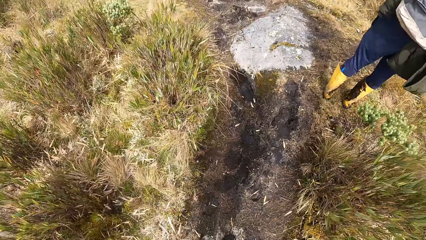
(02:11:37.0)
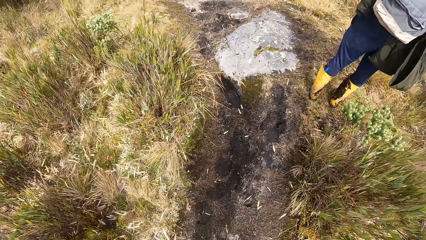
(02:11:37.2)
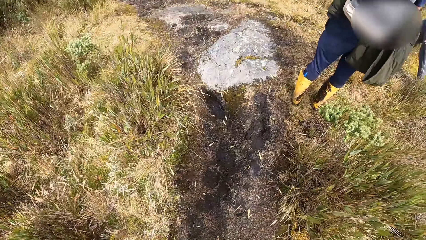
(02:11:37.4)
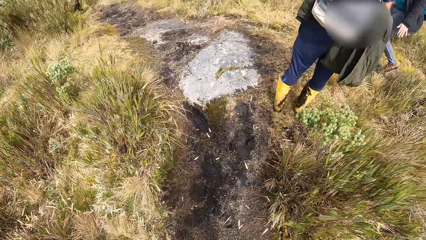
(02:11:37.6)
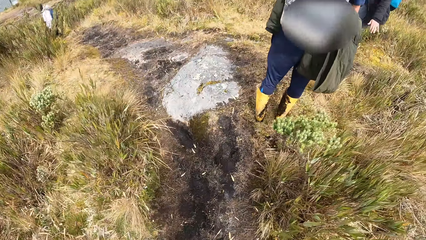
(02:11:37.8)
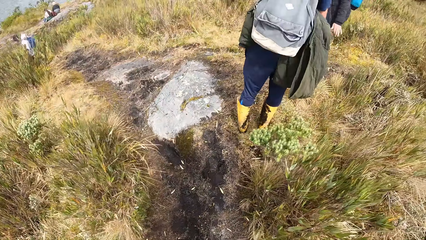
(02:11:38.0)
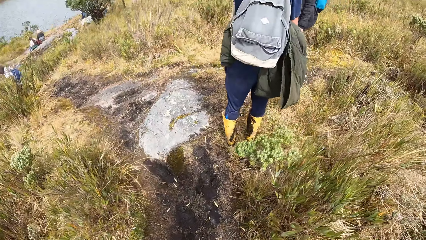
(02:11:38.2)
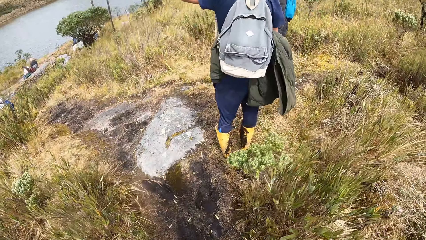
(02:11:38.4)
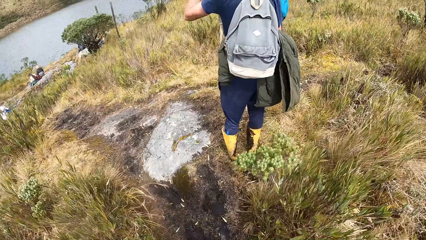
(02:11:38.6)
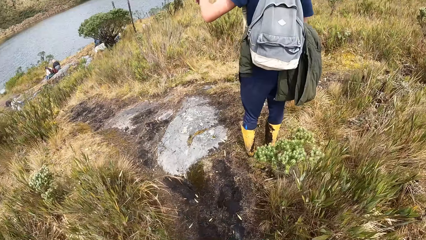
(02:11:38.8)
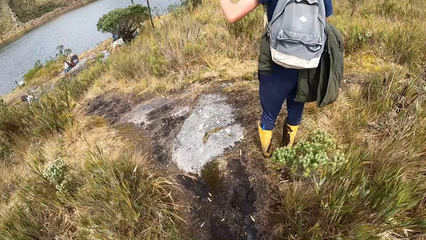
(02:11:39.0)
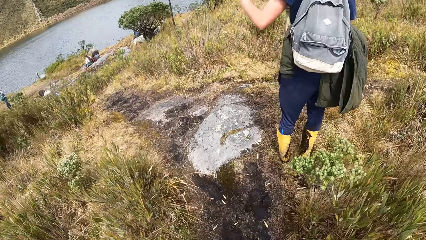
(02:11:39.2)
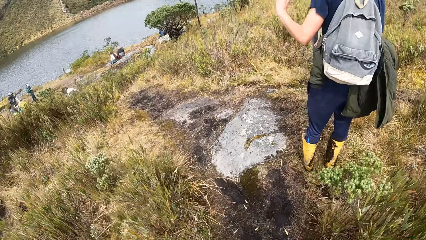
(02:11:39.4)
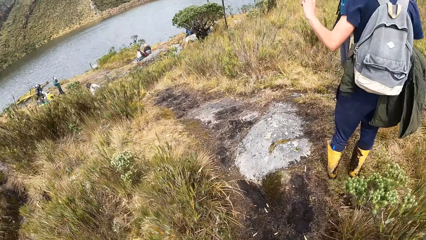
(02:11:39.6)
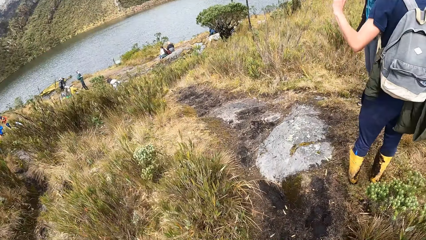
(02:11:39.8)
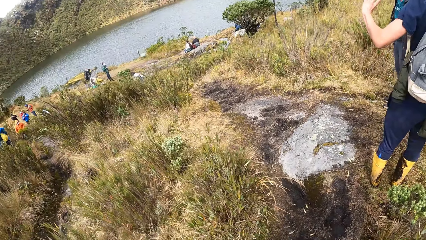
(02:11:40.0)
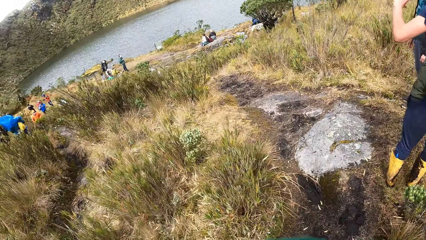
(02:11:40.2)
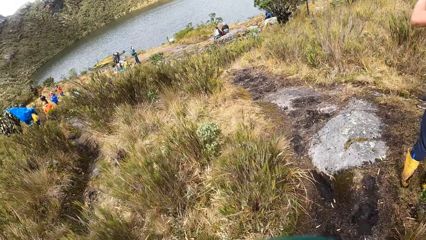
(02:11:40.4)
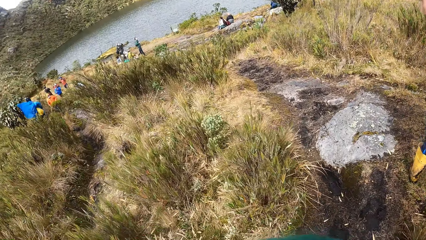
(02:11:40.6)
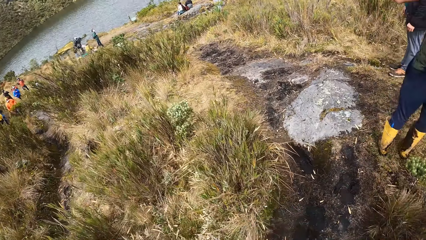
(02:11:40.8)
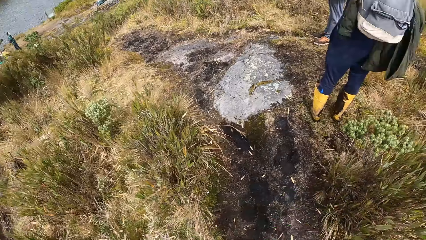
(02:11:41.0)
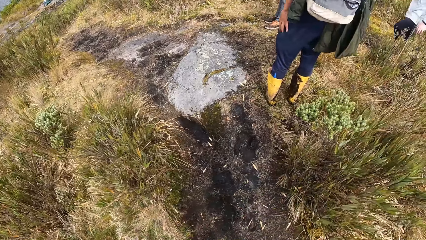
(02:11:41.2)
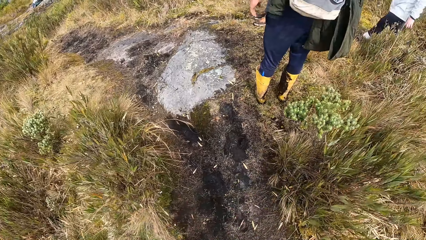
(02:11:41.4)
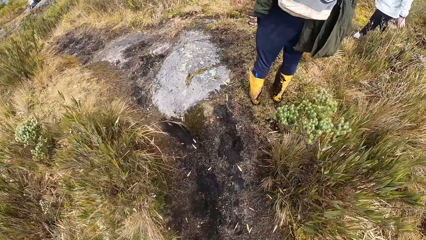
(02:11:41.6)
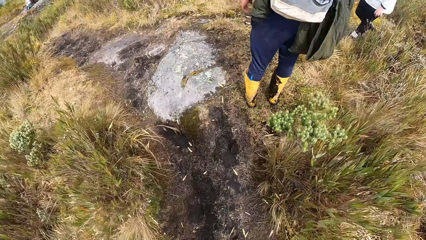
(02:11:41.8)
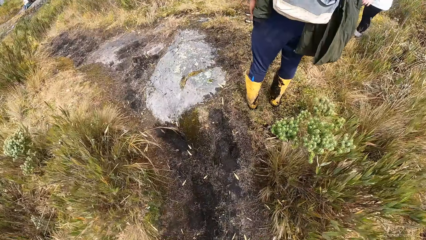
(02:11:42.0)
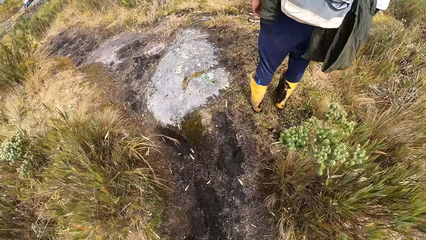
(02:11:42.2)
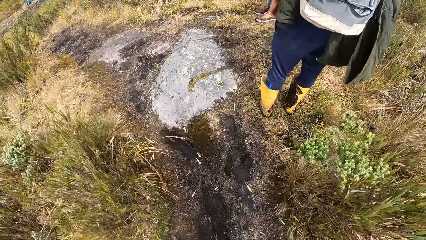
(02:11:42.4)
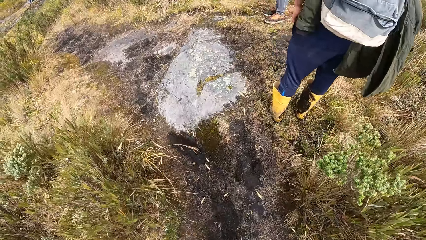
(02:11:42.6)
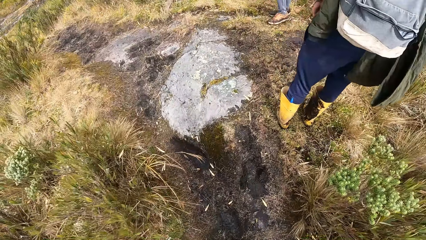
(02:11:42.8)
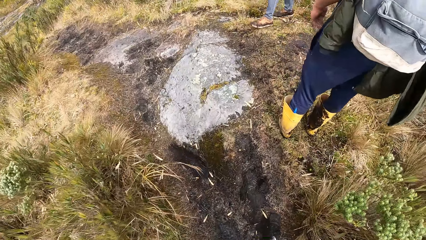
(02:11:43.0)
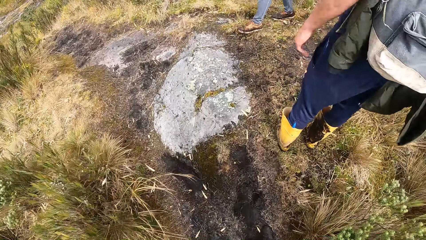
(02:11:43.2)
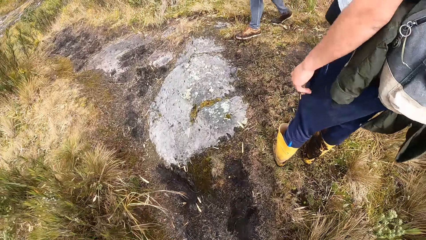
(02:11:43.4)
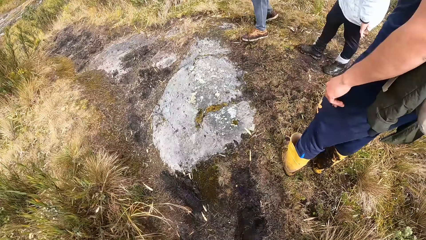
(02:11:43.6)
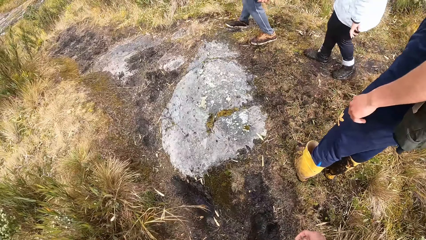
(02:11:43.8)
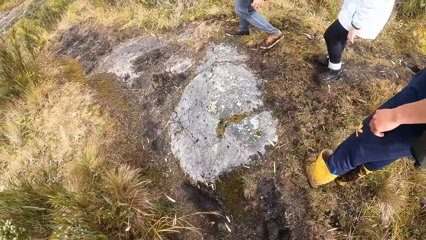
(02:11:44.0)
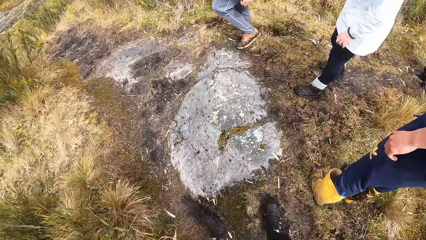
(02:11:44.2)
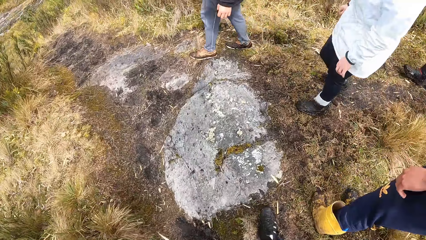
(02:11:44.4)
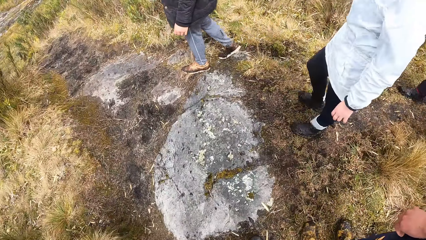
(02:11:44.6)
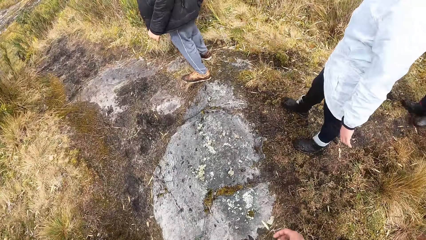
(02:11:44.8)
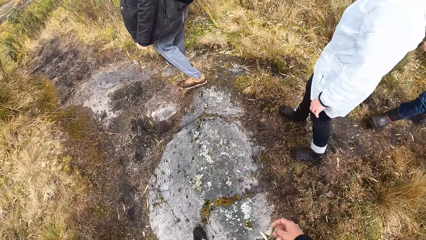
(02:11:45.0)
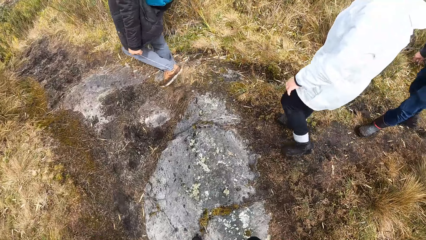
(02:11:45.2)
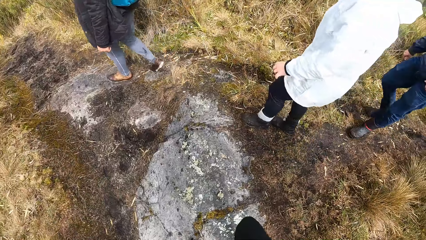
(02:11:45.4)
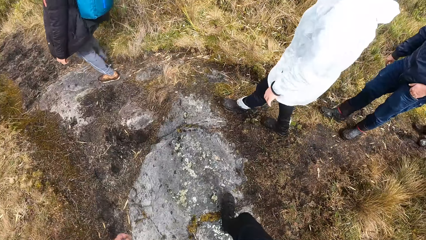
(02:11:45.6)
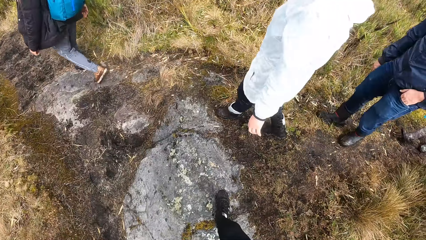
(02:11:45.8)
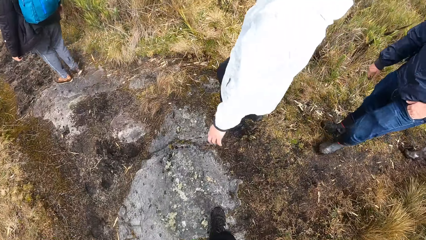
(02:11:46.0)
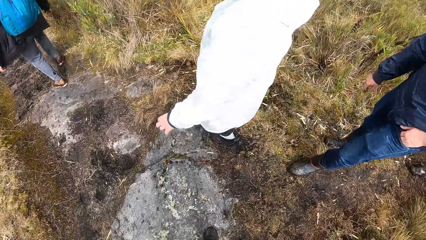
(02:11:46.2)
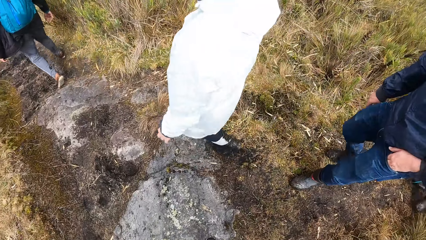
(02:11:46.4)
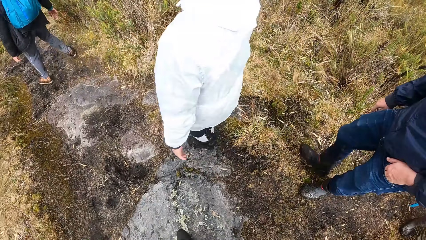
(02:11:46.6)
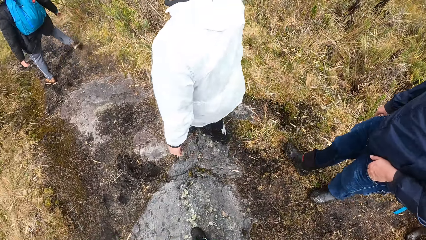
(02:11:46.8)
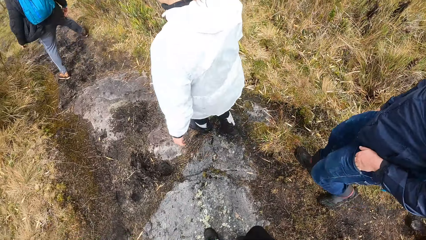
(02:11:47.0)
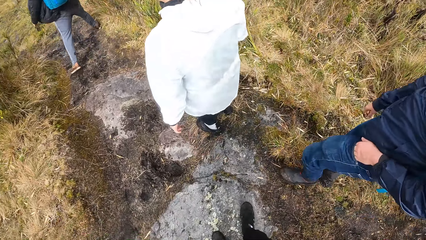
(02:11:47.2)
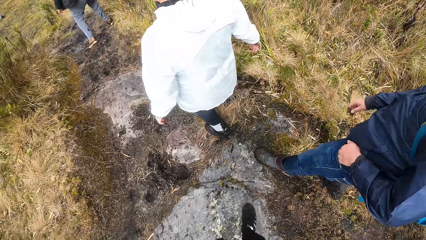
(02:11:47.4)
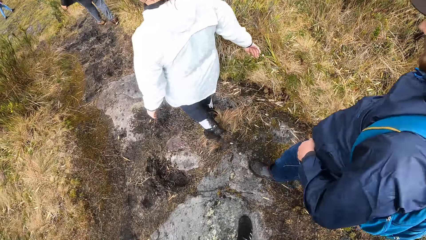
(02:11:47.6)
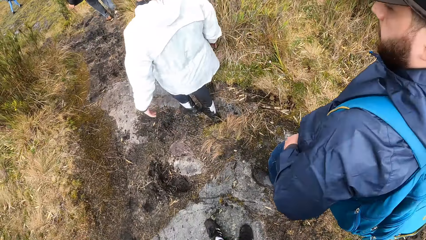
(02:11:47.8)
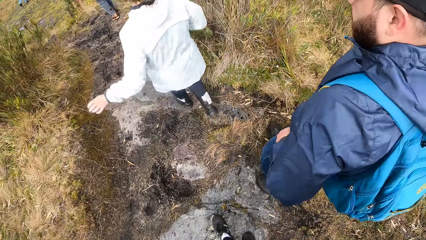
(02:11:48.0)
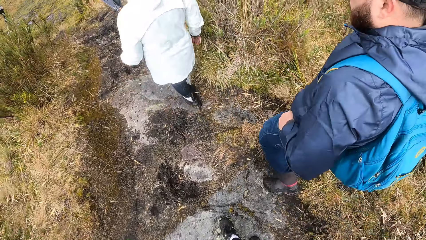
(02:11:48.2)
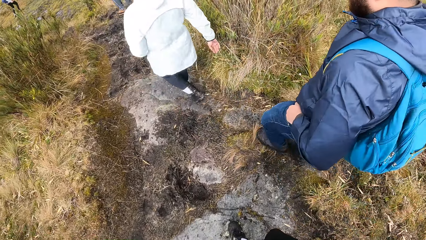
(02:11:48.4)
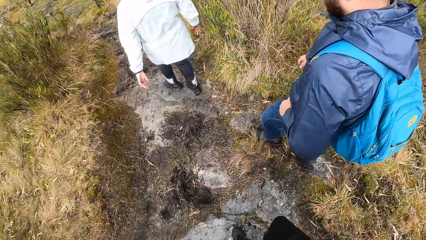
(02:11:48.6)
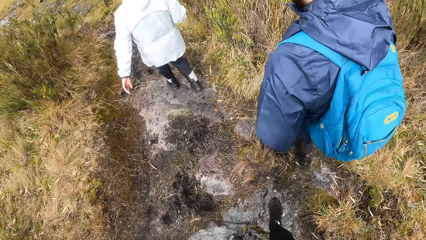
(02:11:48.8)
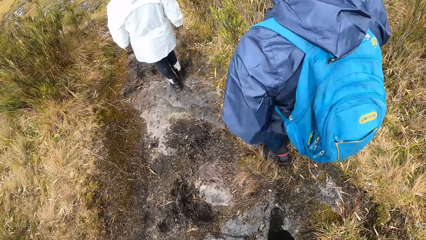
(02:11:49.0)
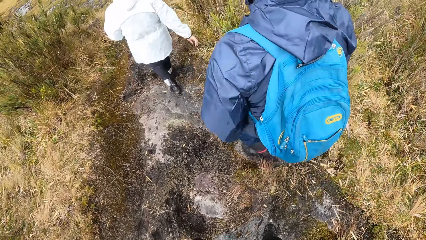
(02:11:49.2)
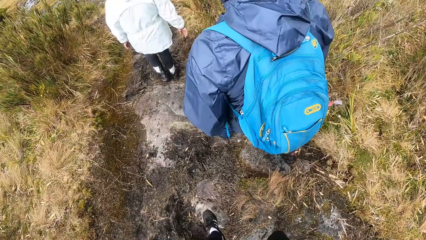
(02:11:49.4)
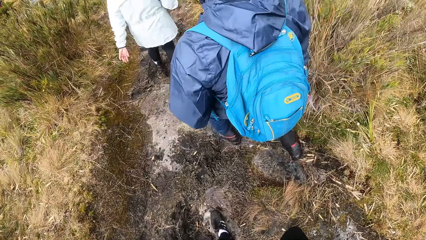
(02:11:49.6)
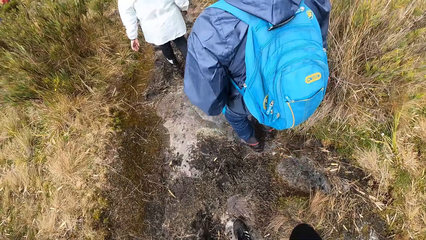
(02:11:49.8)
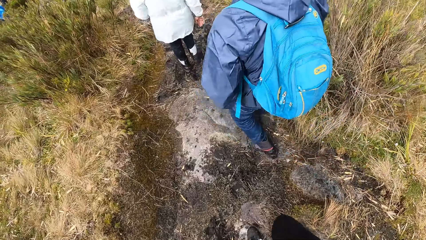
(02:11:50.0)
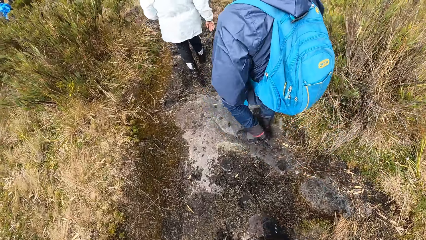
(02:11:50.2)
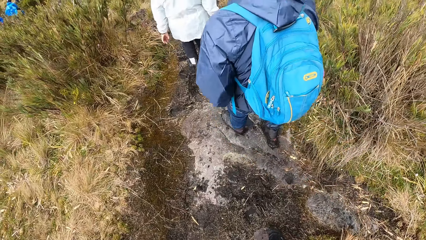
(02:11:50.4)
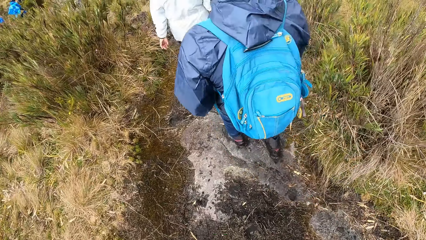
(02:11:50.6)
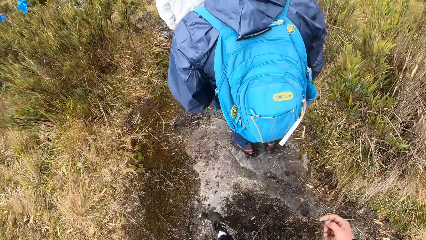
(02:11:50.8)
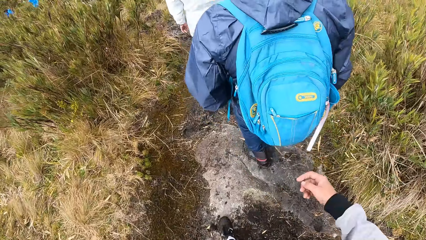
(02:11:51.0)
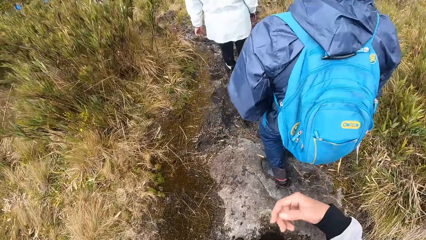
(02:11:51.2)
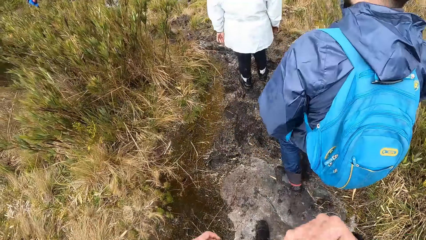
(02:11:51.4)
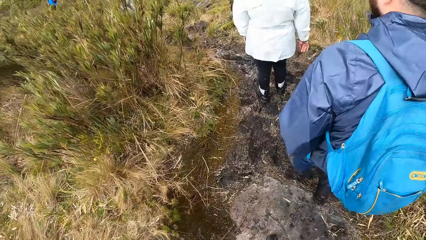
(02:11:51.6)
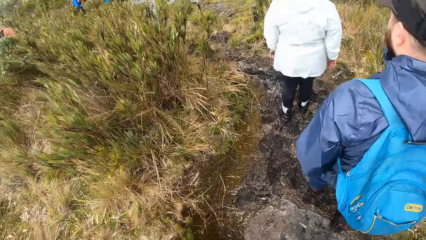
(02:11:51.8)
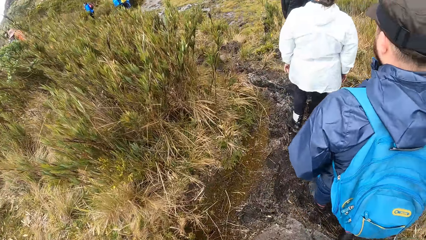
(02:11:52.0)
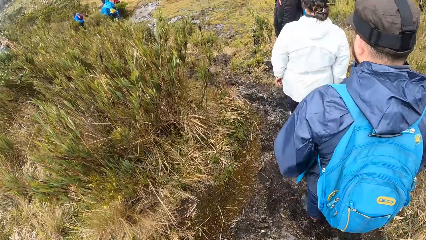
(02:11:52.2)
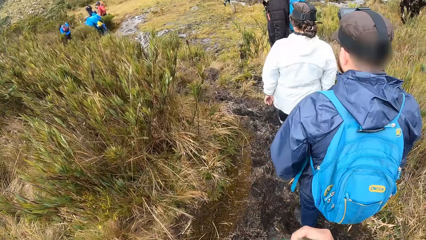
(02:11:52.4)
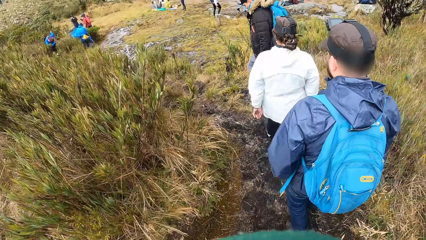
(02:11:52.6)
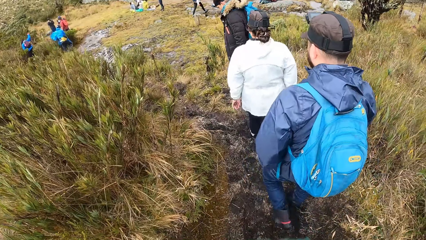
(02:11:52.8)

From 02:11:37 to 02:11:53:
The camera wearer looks around the vegetation. They walk through the vegetation. They move a hand.
